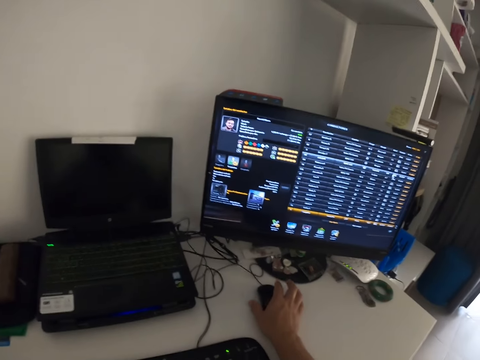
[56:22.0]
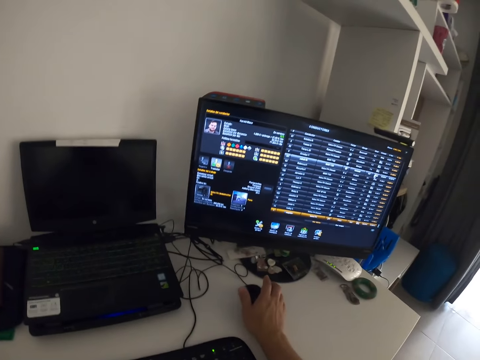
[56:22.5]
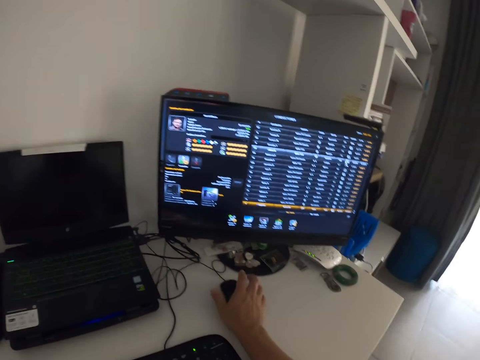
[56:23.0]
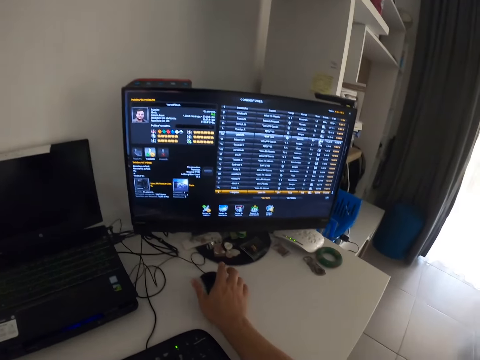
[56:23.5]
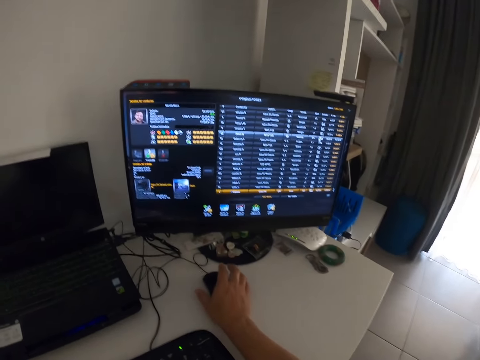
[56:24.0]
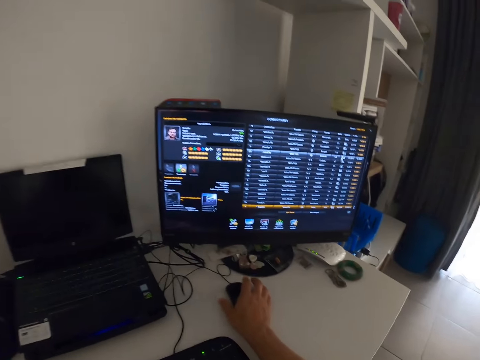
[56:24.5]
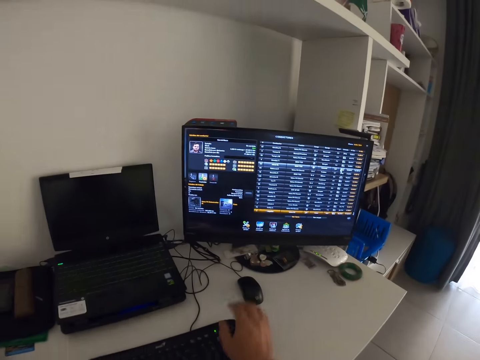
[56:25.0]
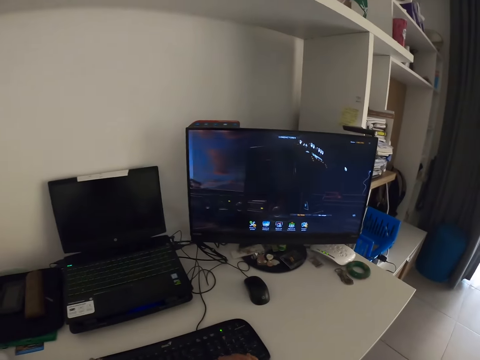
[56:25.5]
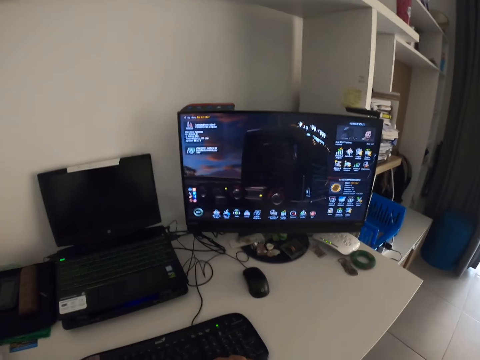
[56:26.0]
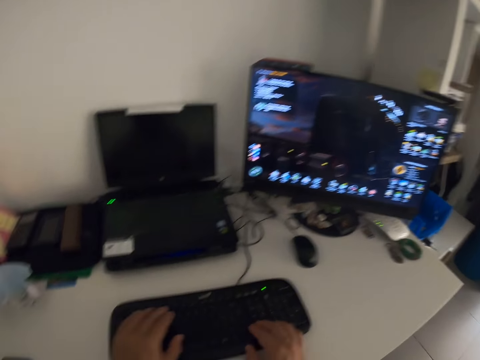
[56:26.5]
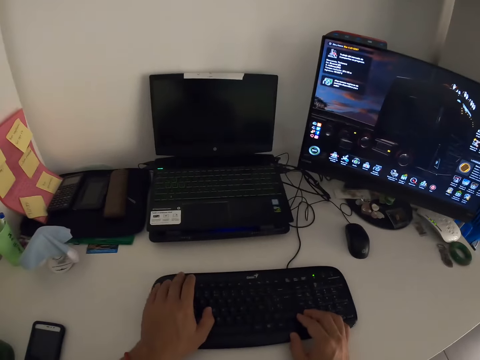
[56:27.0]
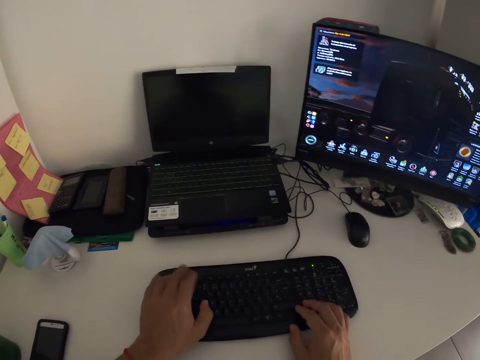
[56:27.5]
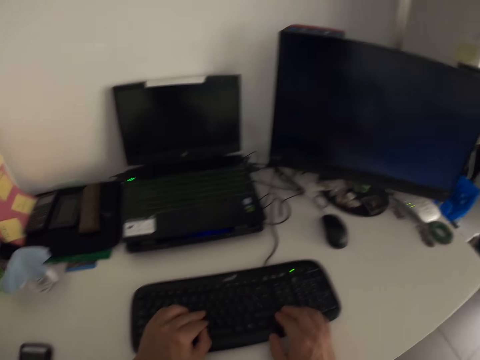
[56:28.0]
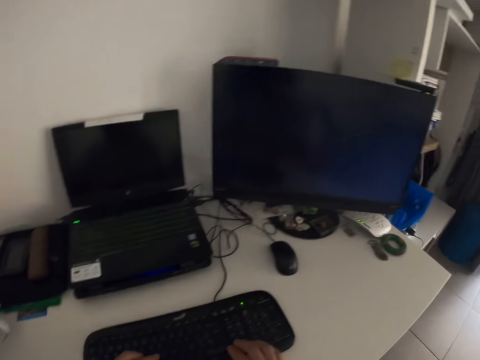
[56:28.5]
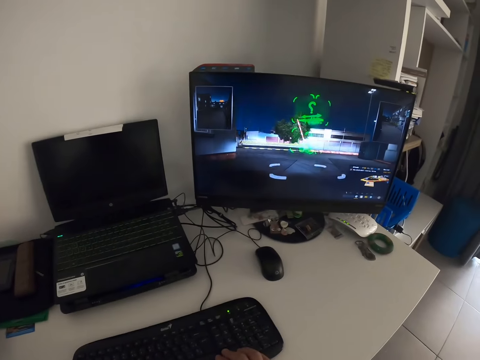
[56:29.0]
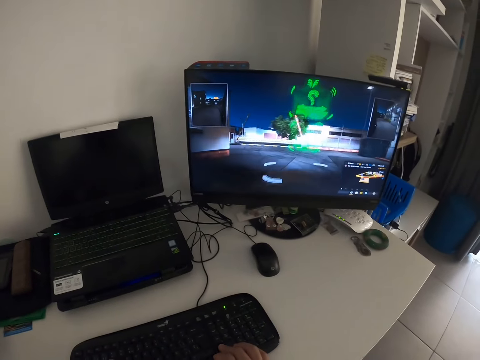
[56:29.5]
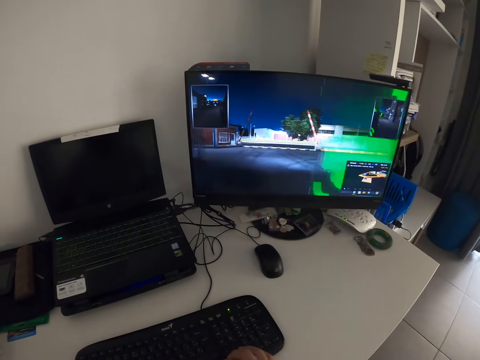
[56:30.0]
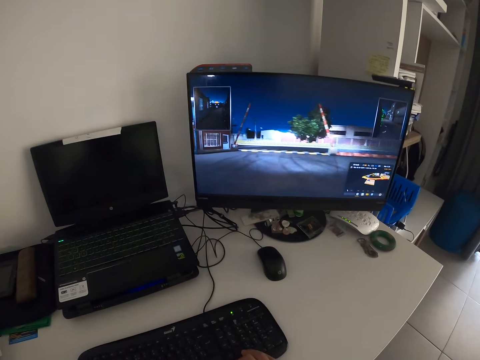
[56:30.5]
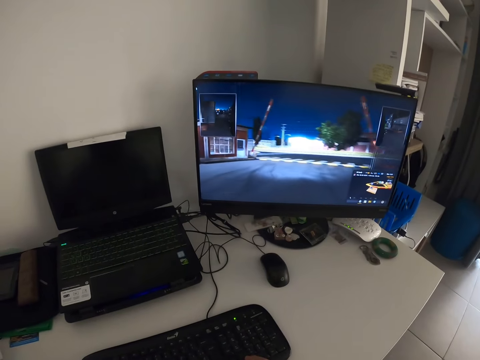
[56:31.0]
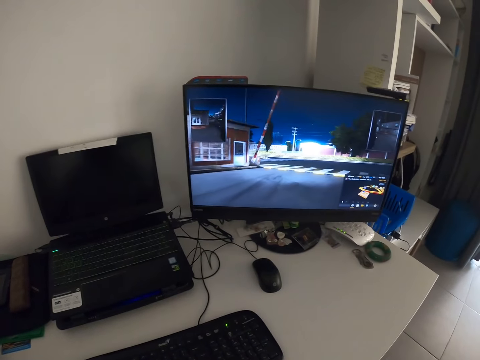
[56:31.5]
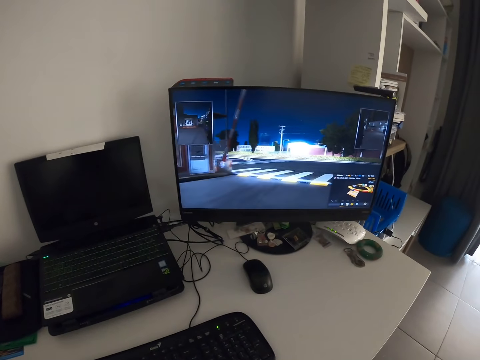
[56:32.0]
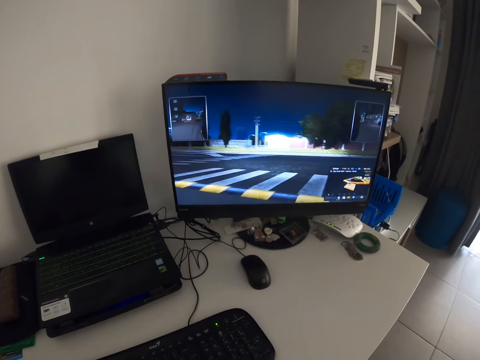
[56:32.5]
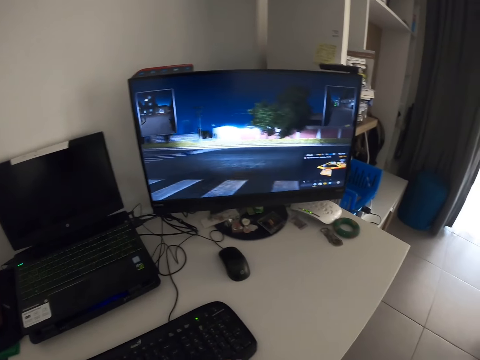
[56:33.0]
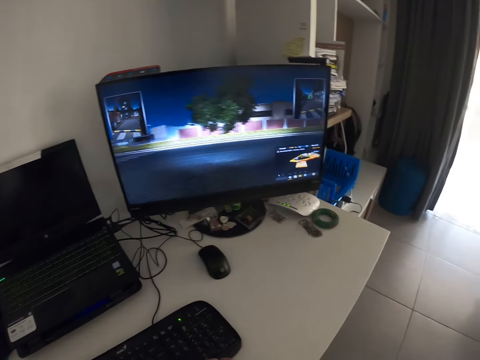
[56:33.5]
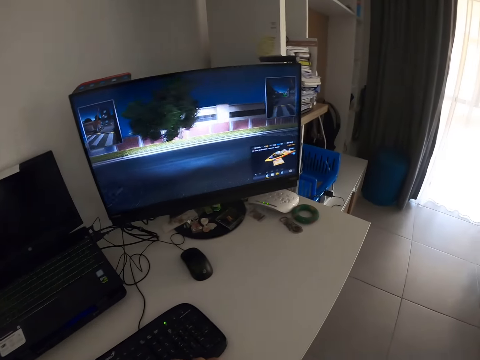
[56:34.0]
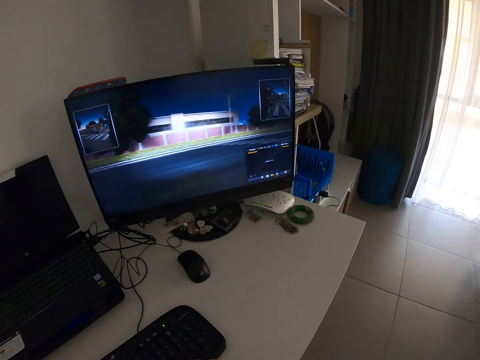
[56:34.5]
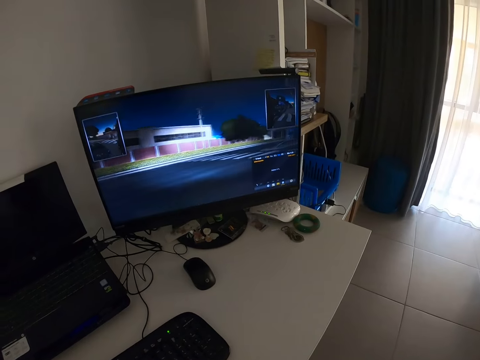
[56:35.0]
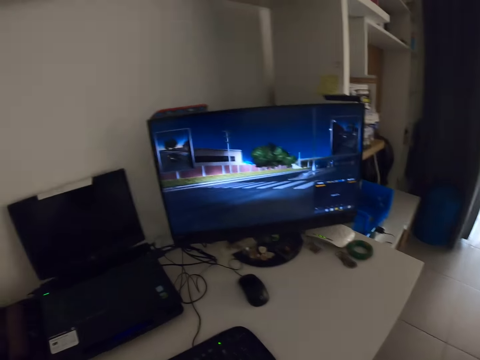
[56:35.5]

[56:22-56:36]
The camera wearer presses the computer keyboard. They play computer games.

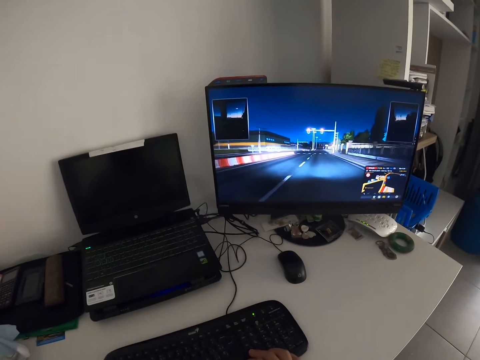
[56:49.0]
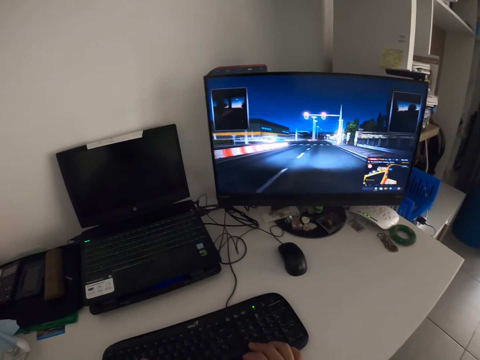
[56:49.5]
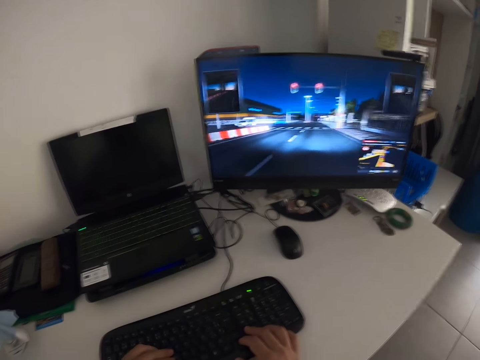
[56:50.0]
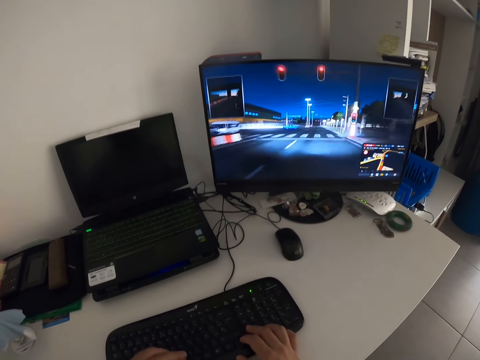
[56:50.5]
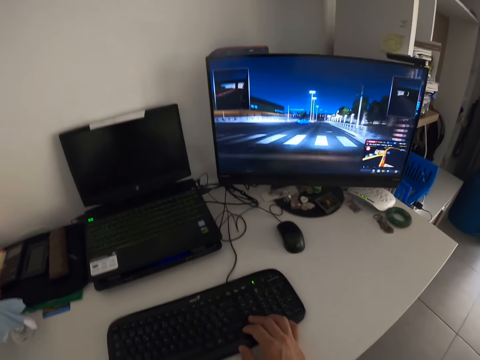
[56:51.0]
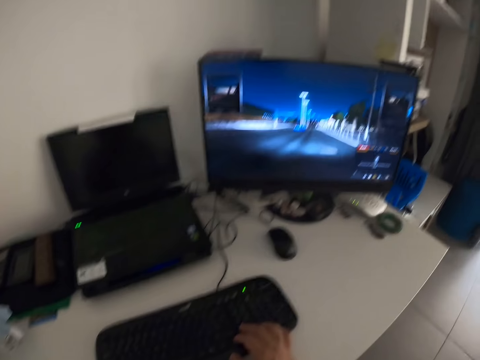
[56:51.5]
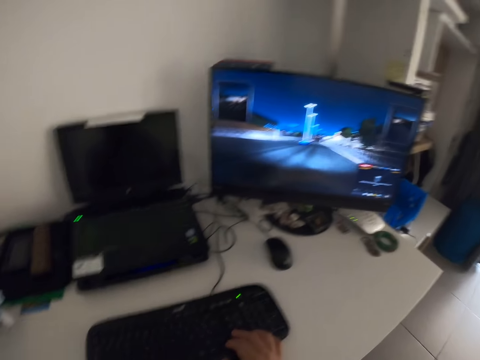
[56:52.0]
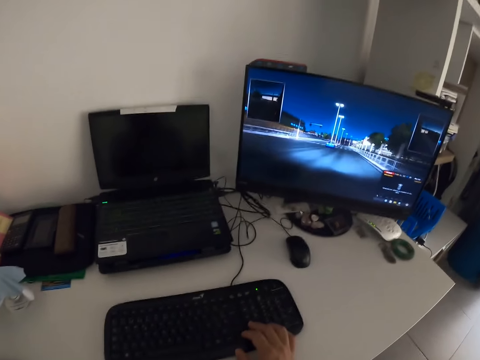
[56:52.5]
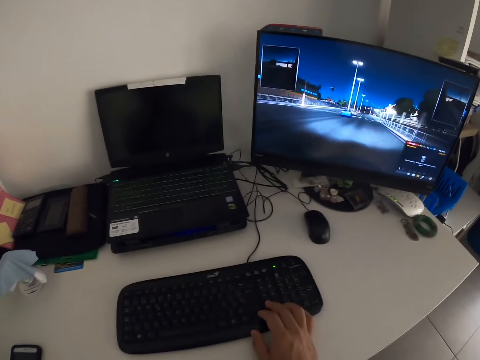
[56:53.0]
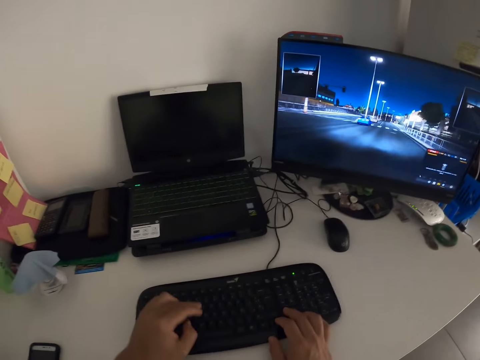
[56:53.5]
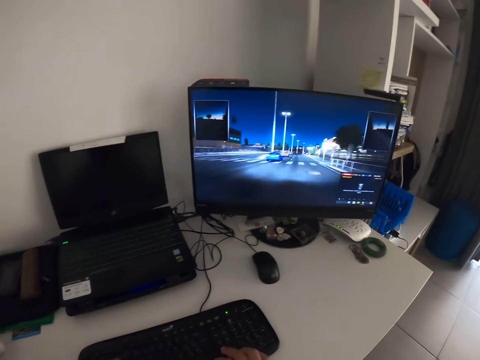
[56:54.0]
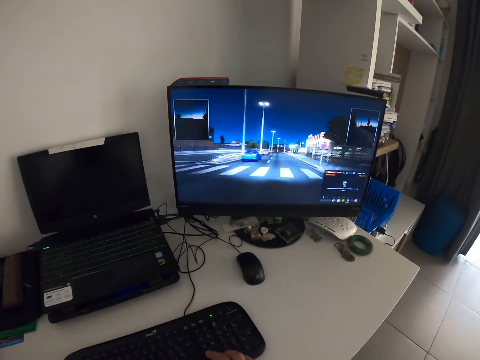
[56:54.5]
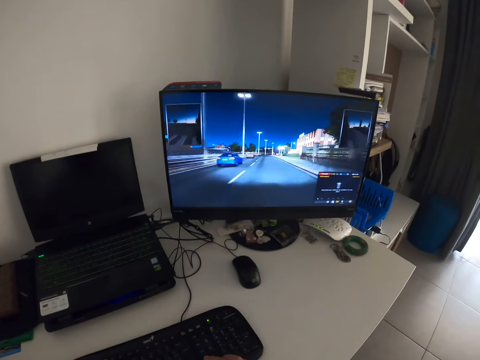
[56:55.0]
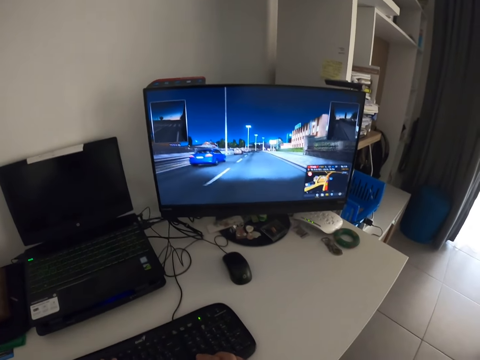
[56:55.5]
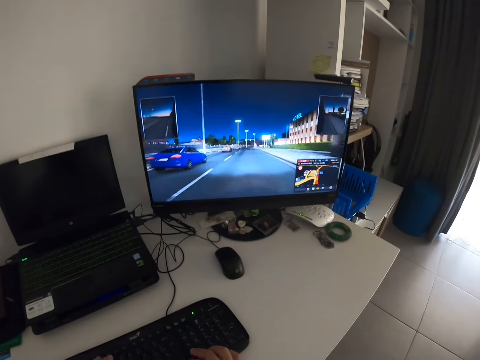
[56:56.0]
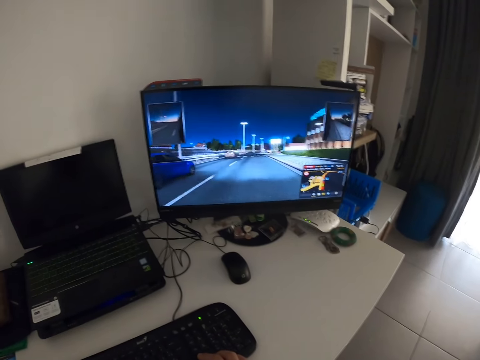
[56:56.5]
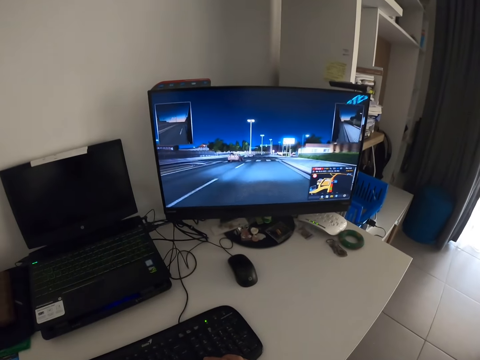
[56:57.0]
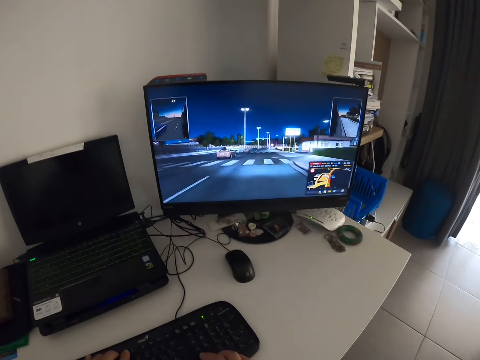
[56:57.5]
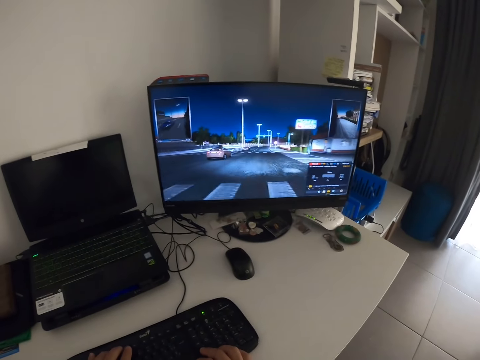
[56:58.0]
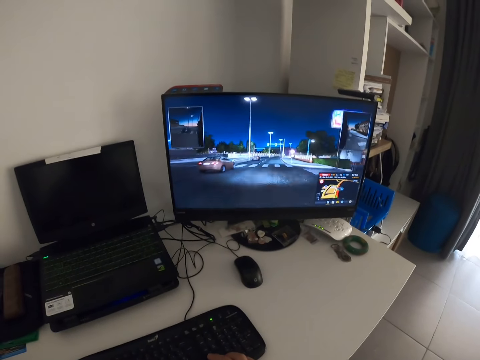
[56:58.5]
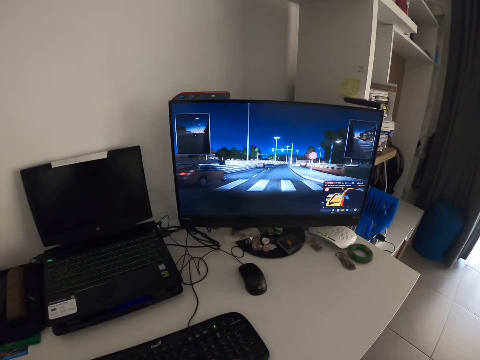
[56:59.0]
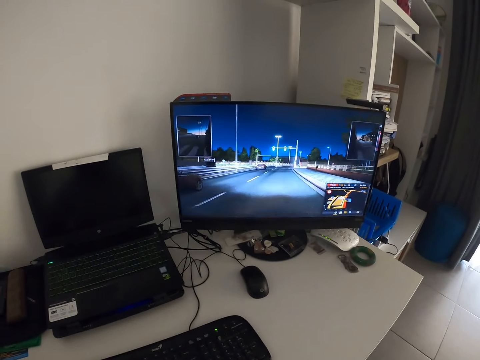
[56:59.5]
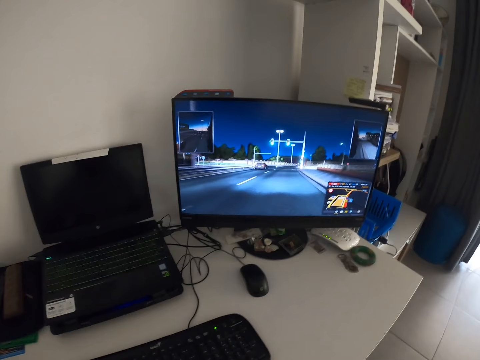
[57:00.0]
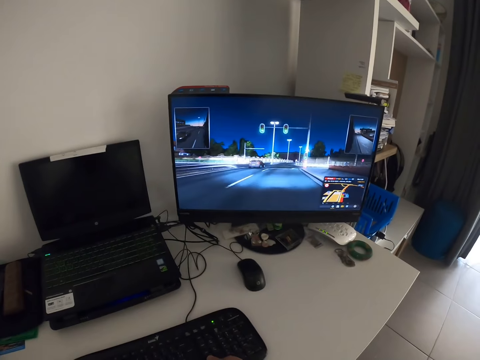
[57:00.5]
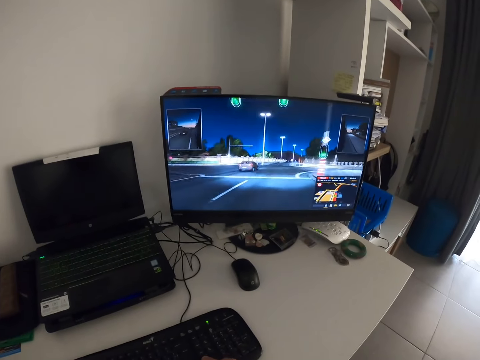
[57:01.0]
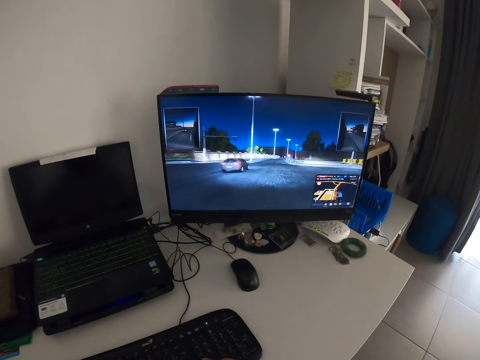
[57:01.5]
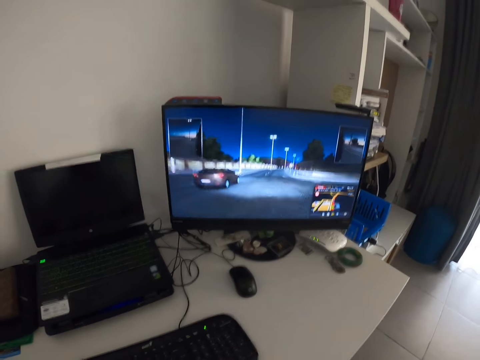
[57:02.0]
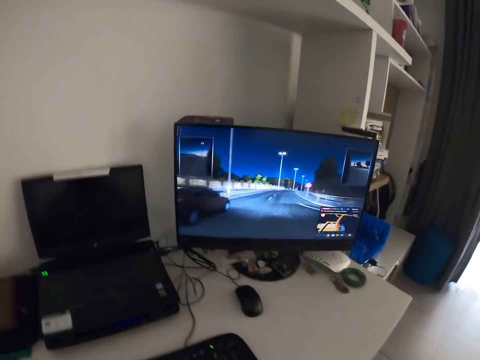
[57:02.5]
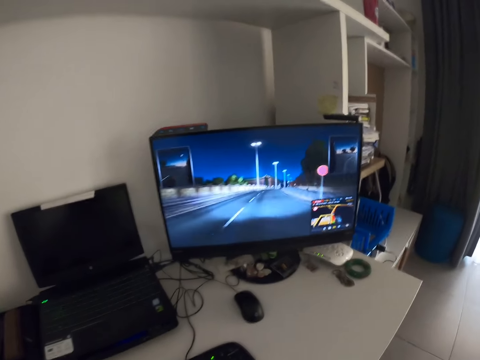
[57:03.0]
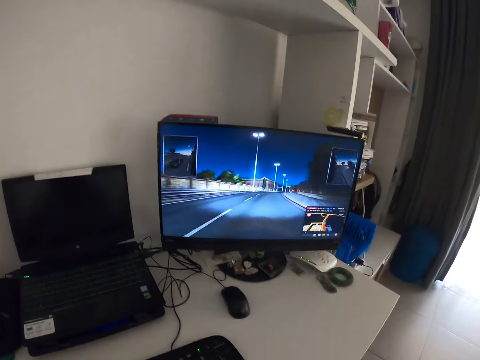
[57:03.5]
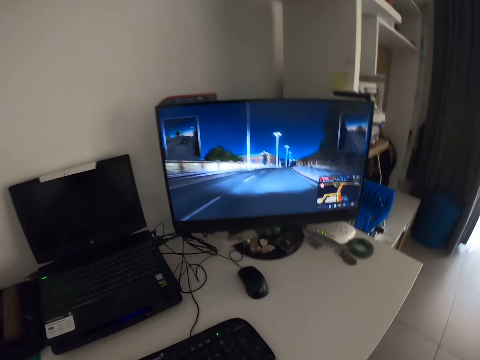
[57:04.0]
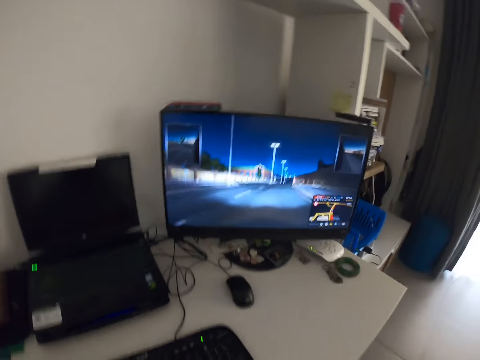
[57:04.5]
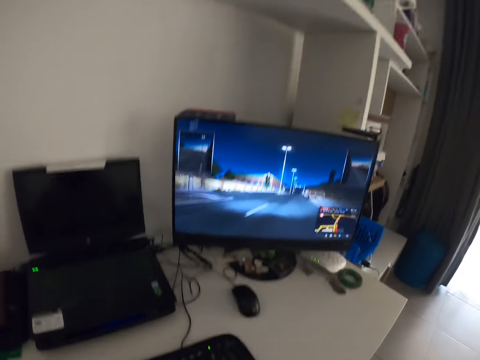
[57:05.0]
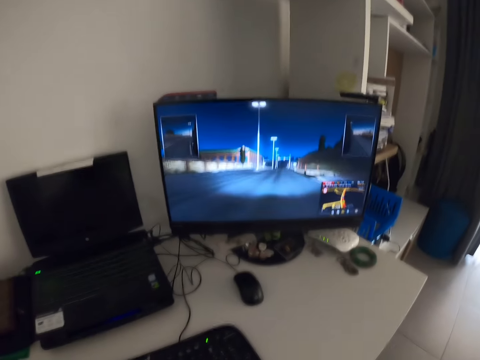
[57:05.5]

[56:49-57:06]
The camera wearer presses the computer keyboard. They play computer games. They release the mouse on the table.
